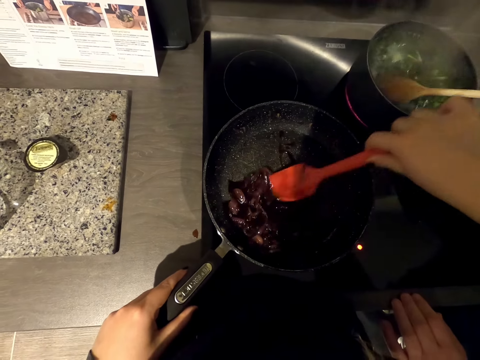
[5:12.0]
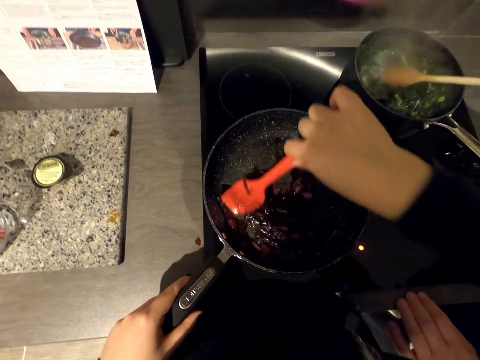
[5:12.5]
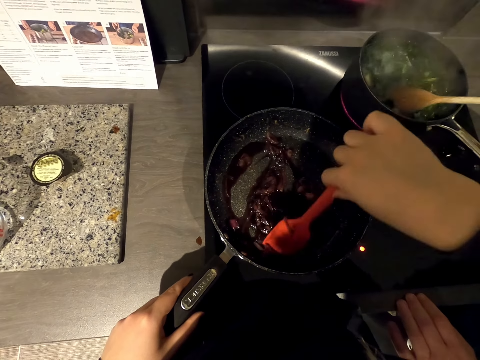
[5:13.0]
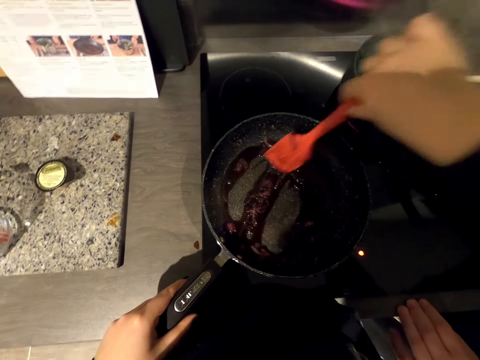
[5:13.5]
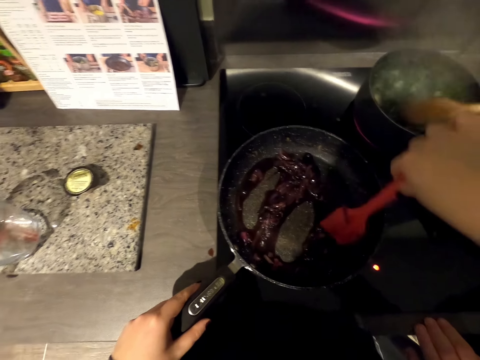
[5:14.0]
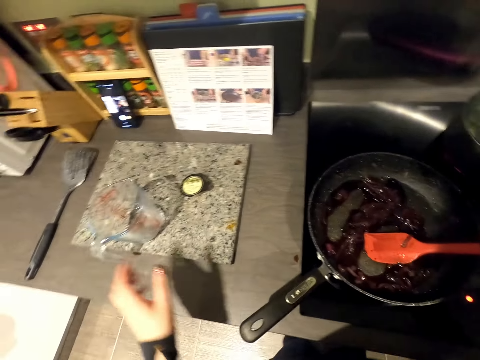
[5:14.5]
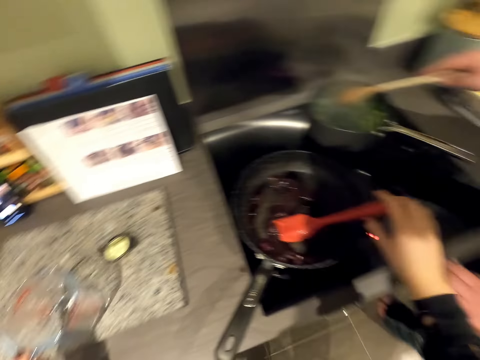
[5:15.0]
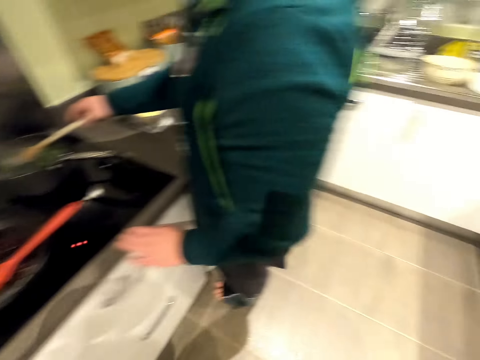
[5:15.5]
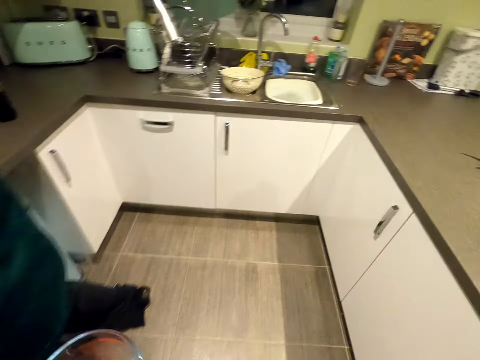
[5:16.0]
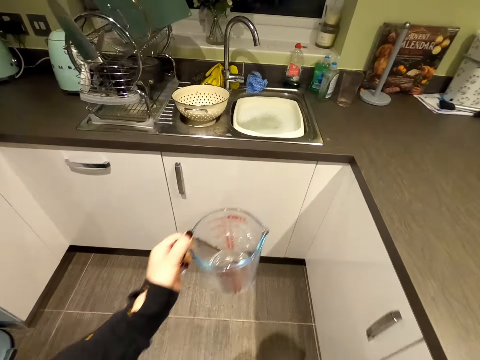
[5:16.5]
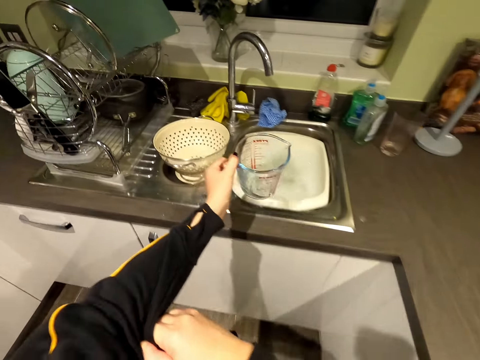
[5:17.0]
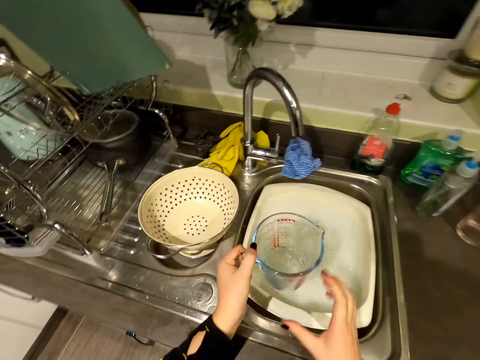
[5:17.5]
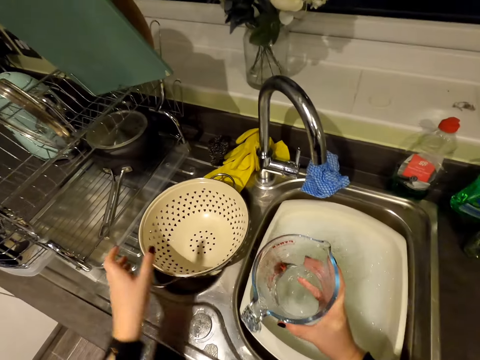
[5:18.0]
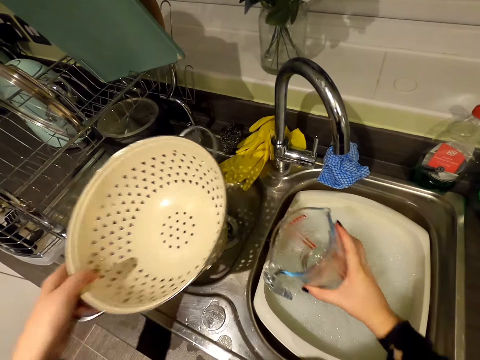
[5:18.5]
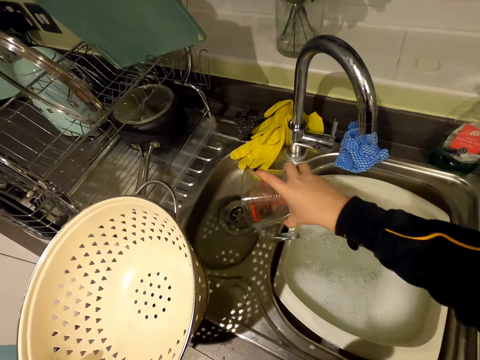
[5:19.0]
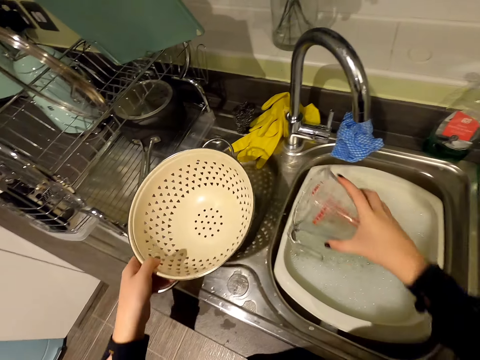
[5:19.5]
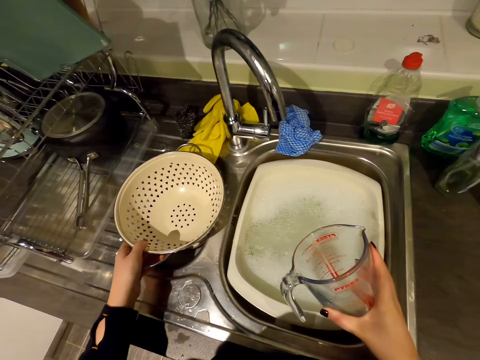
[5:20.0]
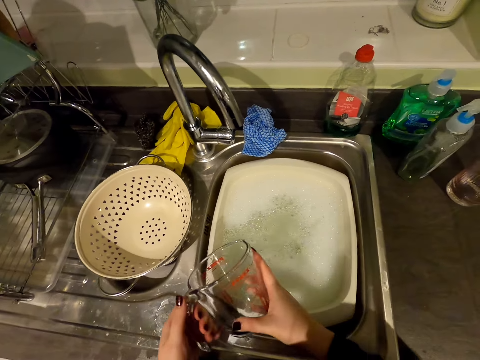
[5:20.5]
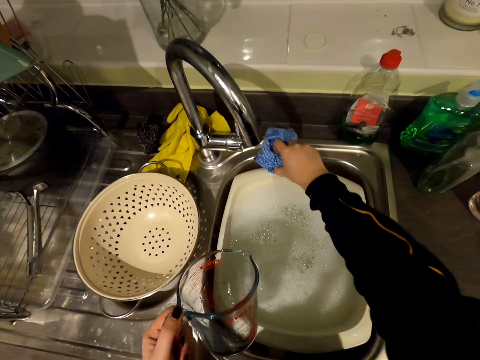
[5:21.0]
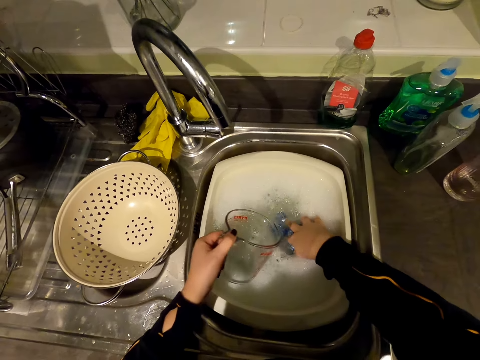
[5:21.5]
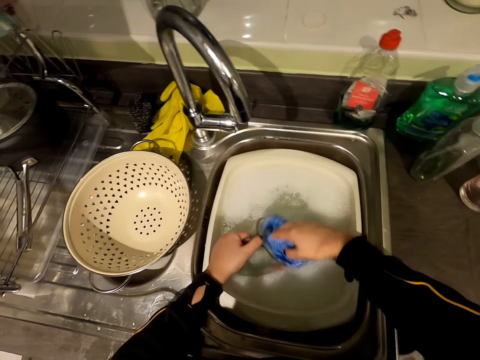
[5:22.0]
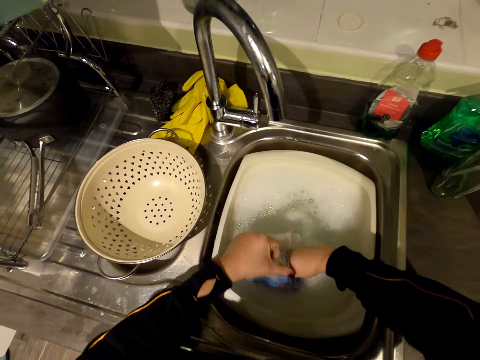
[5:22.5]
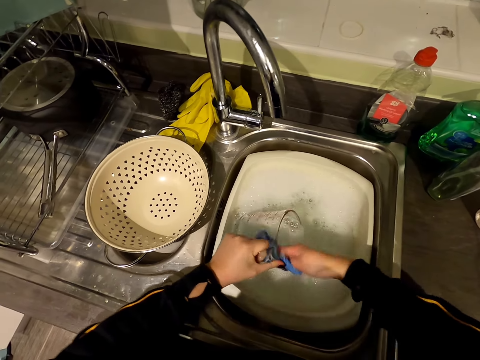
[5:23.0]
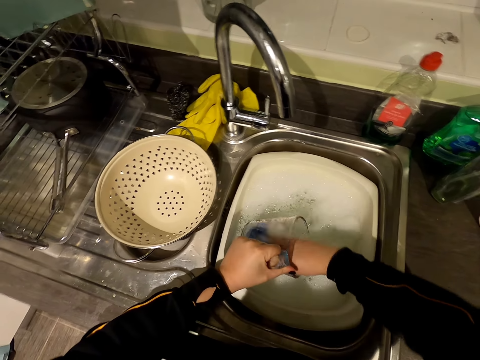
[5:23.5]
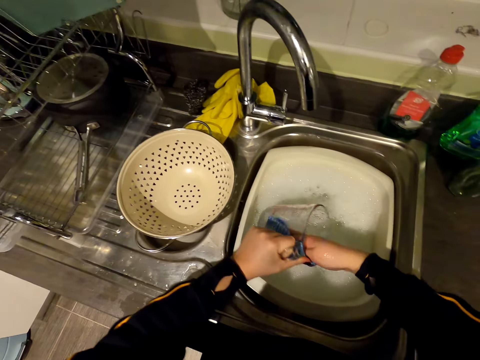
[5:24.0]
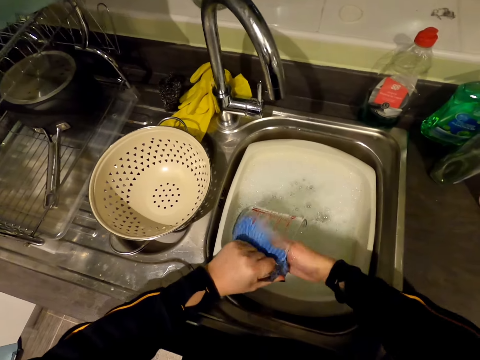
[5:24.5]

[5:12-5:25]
The camera wearer takes the measuring jug. They walk around the kitchen. They put the measuring jug in the sink. They take a bowl or tray. They pour the water in the sink. They put the tray in the sink. They take a rag or scrubber. They dip the rag in the detergent in the sink. They scrub the measuring jug.

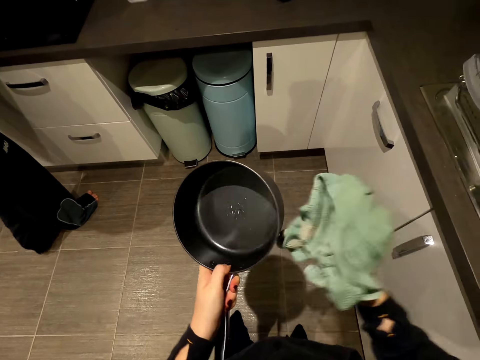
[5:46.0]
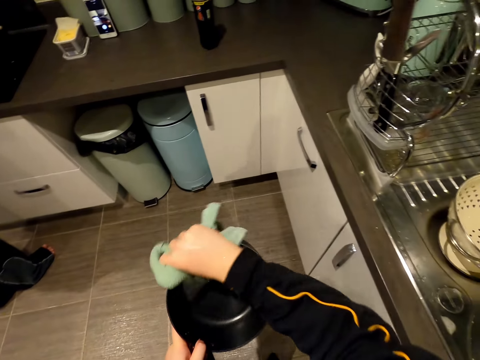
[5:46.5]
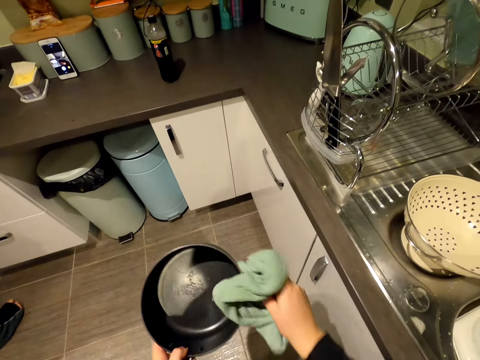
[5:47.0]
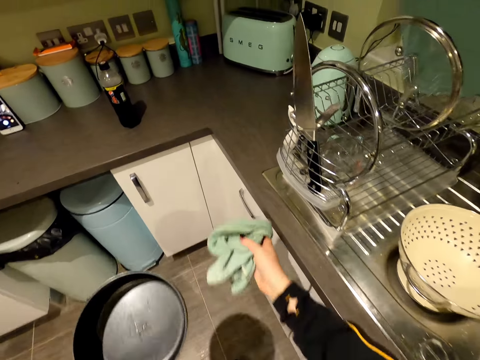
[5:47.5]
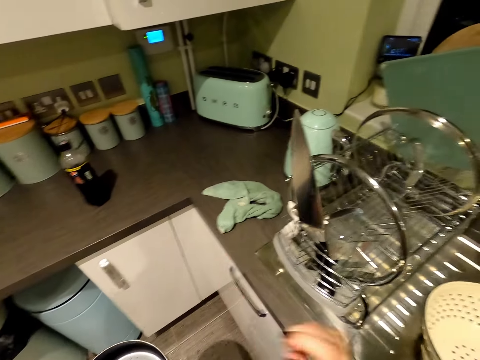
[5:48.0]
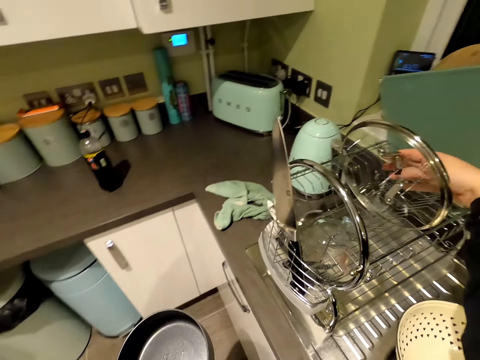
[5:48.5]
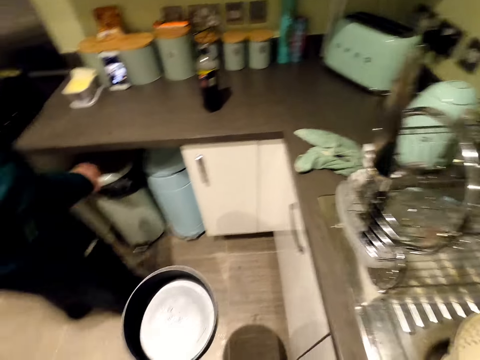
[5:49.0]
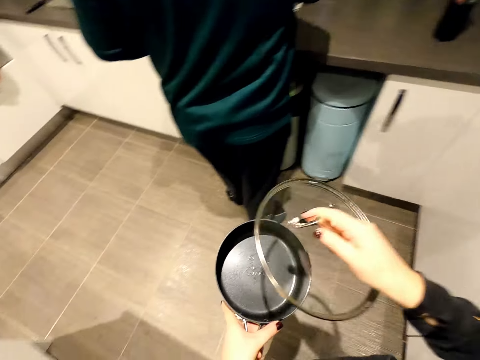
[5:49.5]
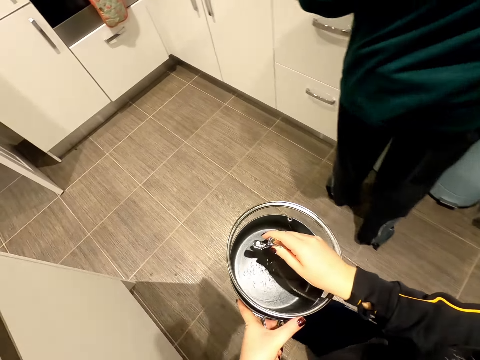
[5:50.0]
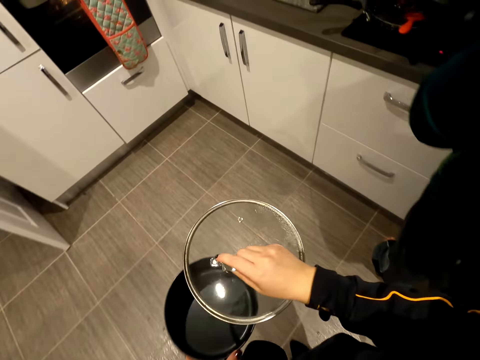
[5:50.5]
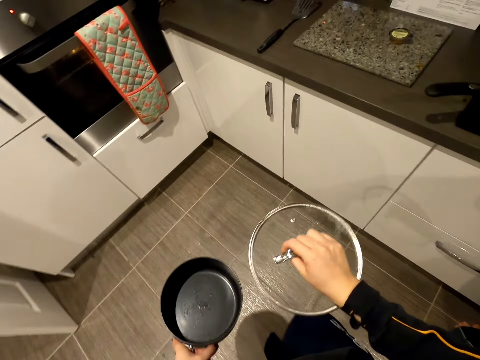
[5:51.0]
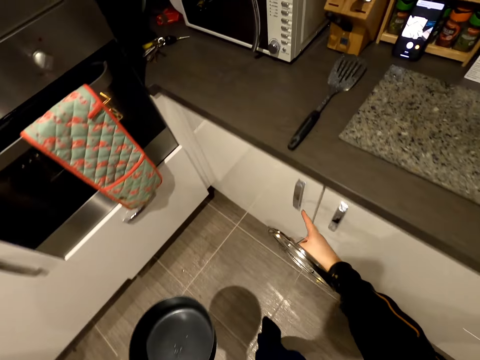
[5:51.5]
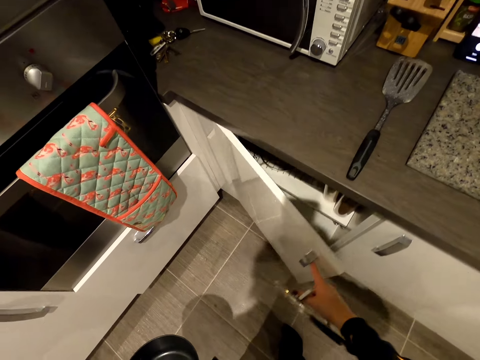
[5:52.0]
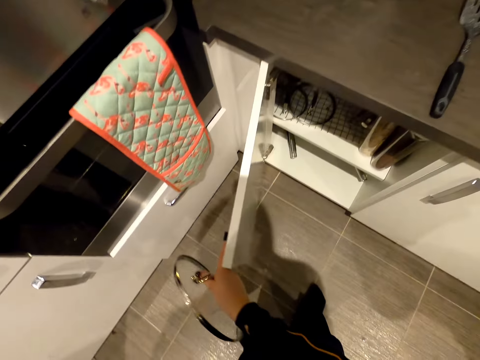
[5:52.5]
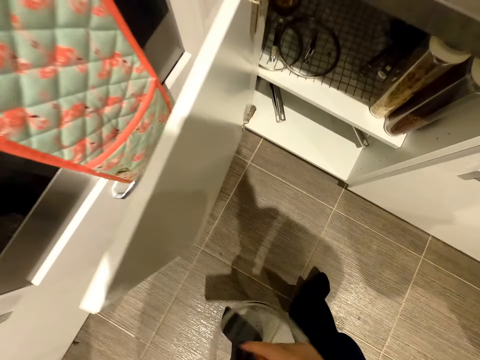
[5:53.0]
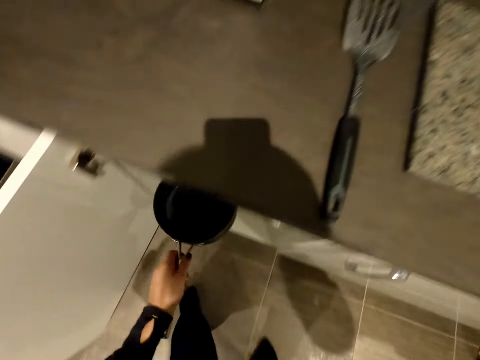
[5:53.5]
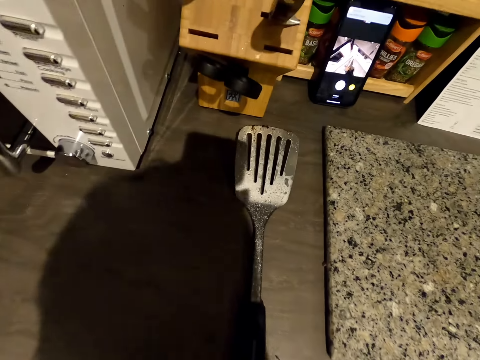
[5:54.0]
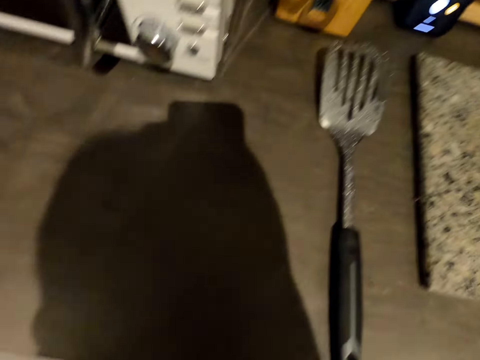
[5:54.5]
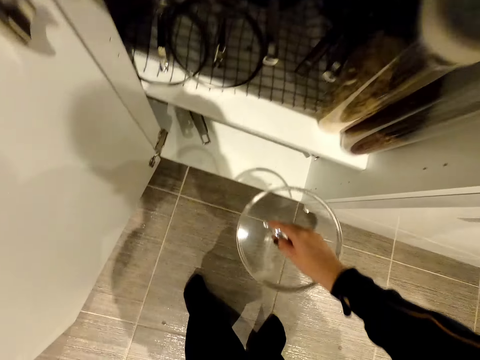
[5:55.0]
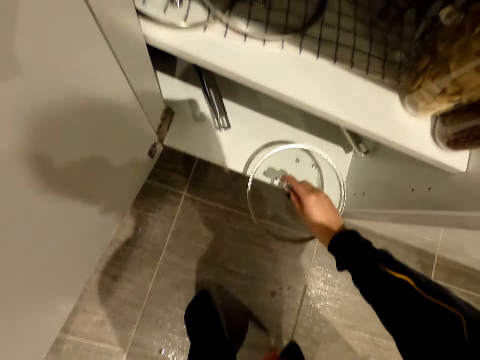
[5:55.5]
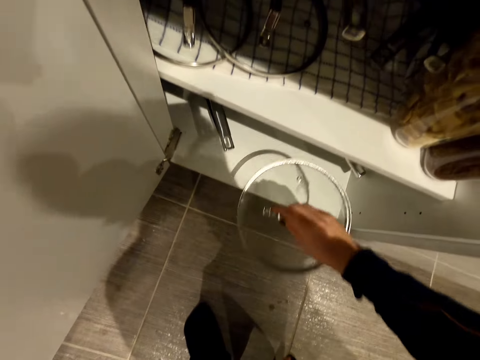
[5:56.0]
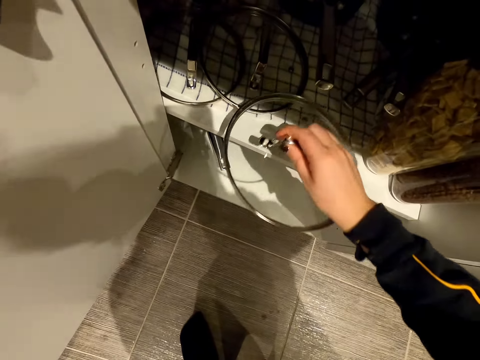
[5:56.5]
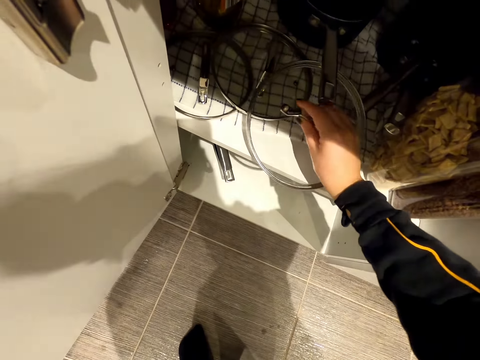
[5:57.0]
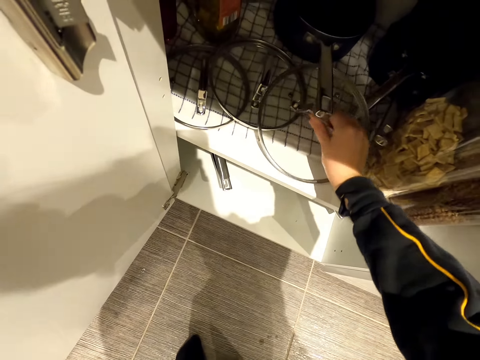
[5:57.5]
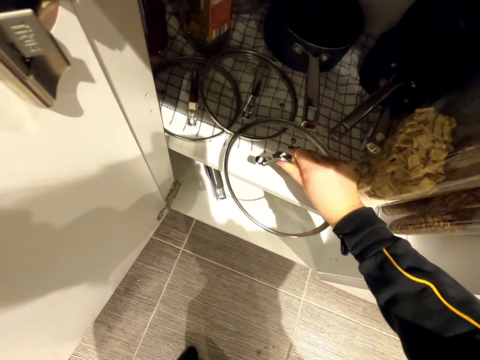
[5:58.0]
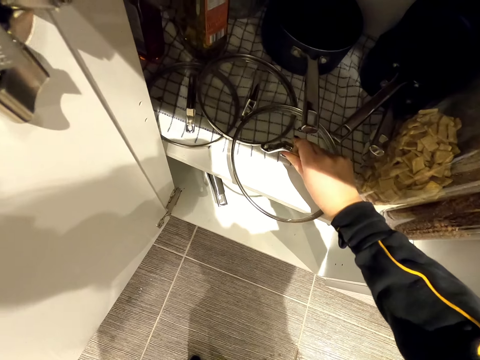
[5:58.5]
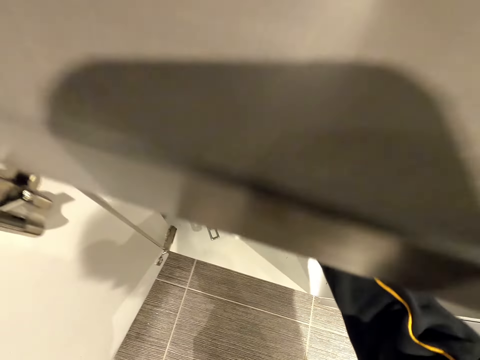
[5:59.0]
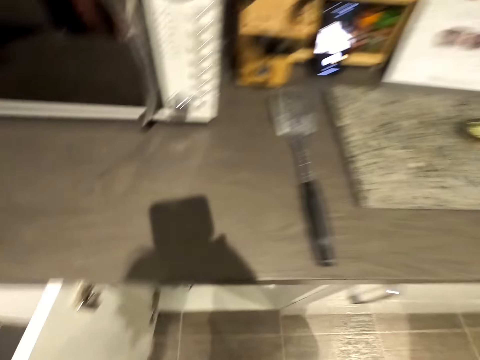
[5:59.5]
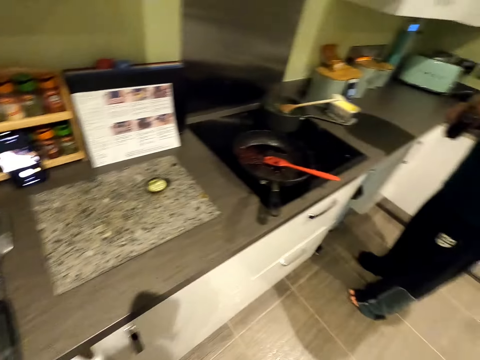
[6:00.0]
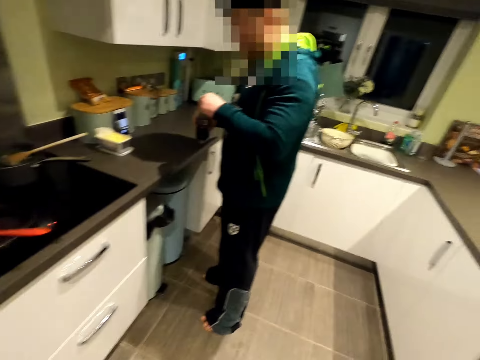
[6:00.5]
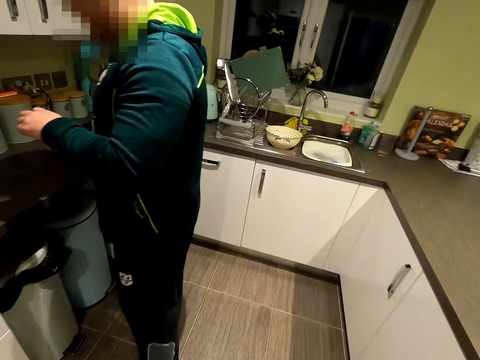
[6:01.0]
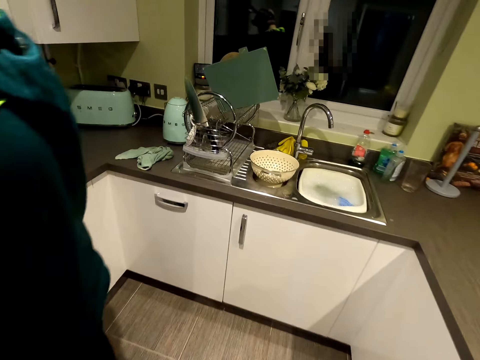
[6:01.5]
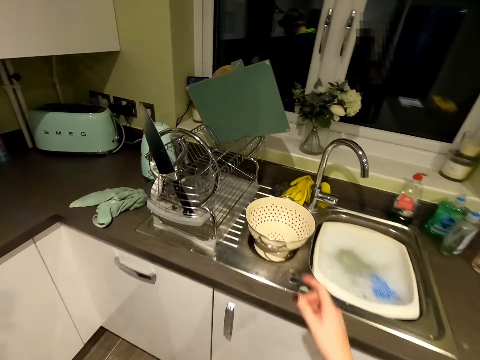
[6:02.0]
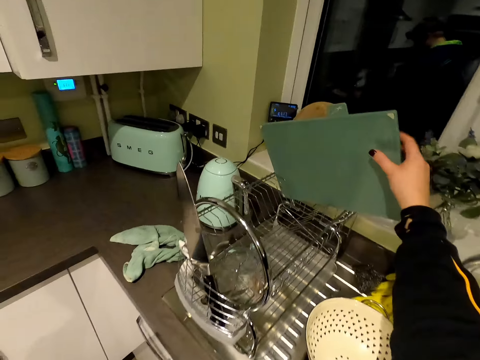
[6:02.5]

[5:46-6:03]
The camera wearer puts the rag on the cabinet. They take the pot lid from the rack. They cover the pan with the lid. They walk in the kitchen. They open the kitchen cabinets. They put the cooking pan in the cabinet. They put the pot lid in the cabinet. They walk in the kitchen room.
